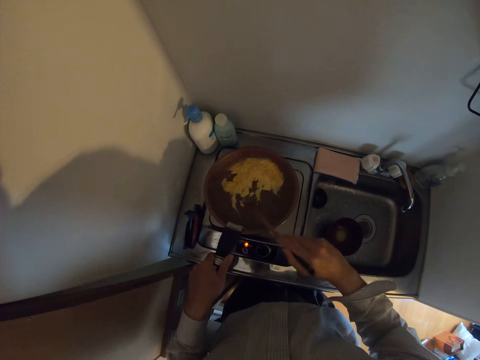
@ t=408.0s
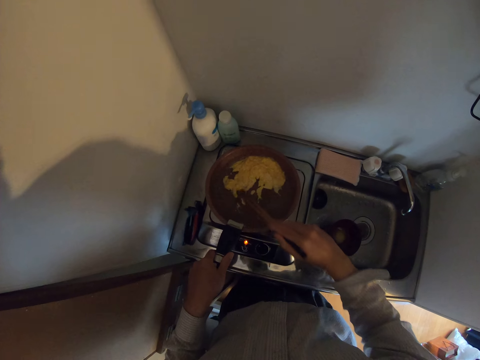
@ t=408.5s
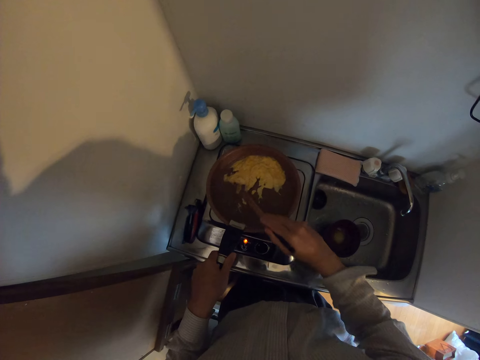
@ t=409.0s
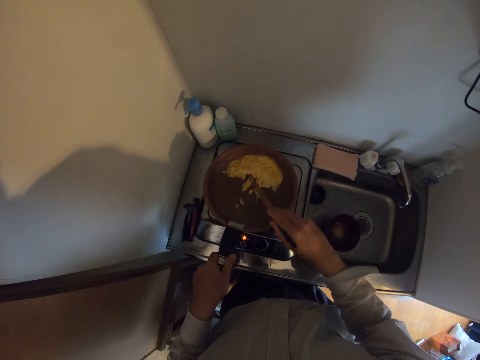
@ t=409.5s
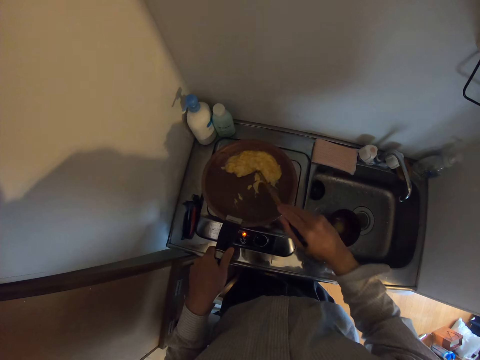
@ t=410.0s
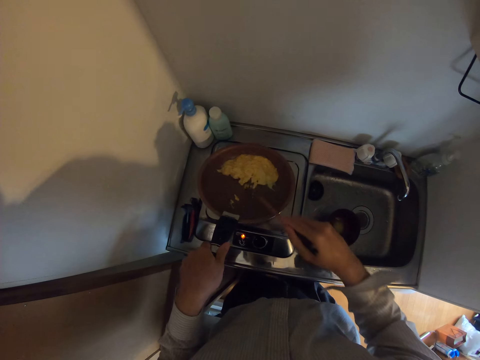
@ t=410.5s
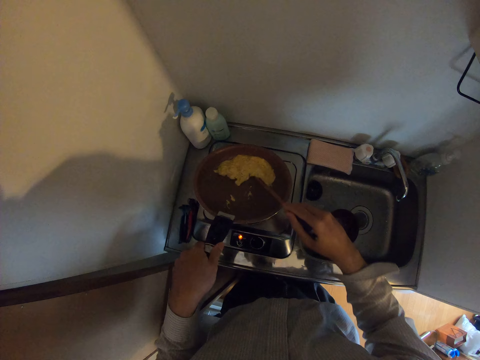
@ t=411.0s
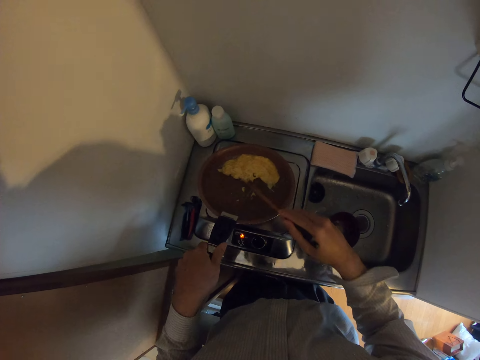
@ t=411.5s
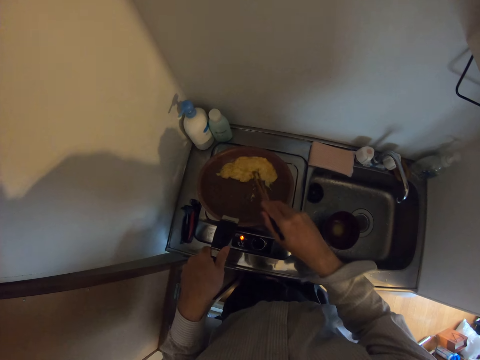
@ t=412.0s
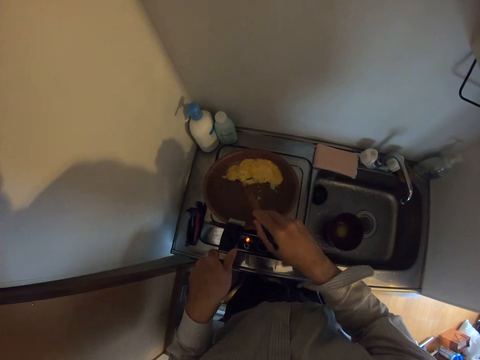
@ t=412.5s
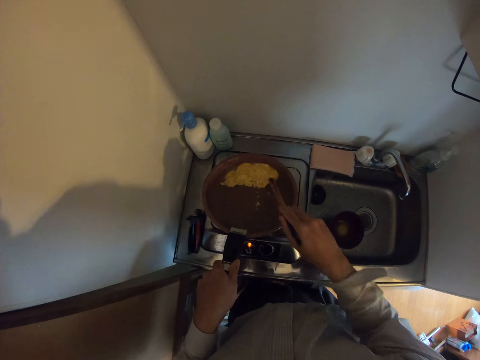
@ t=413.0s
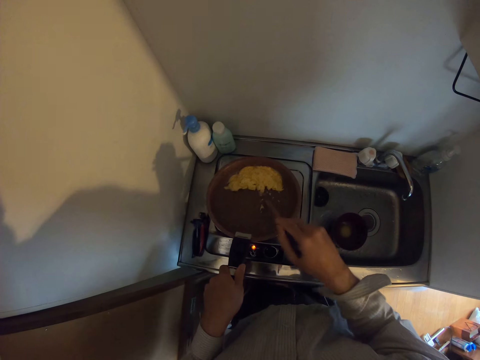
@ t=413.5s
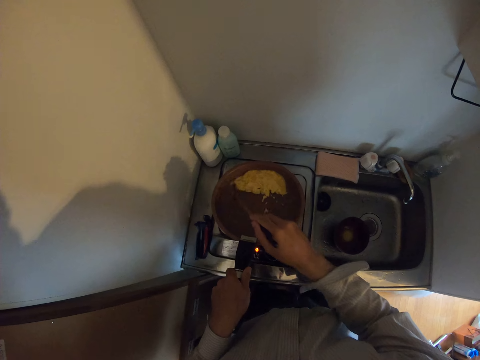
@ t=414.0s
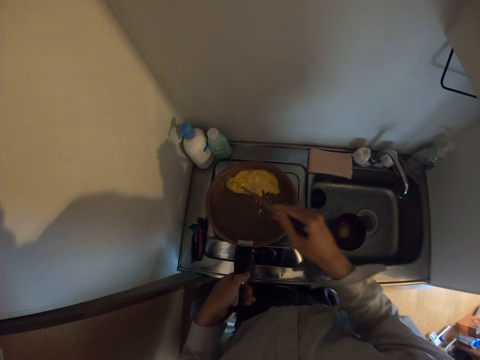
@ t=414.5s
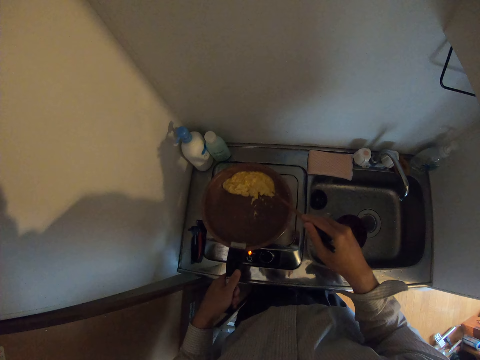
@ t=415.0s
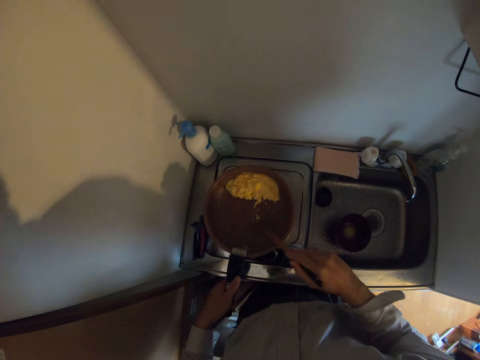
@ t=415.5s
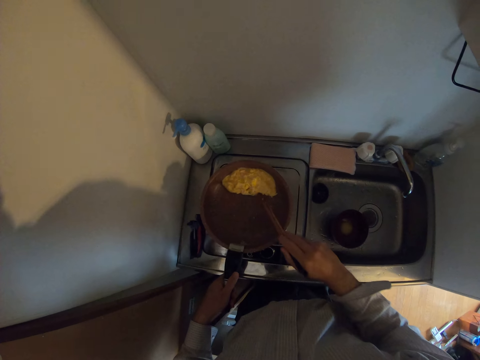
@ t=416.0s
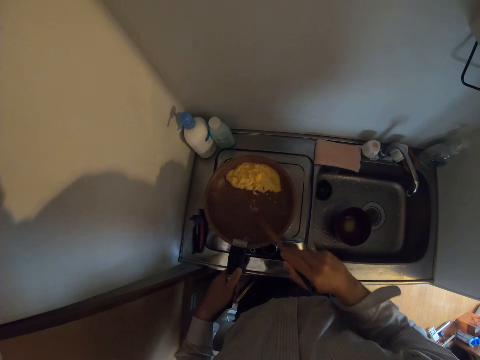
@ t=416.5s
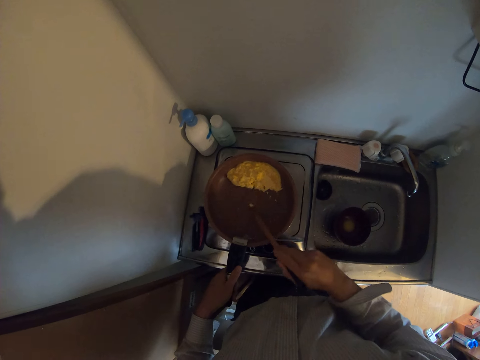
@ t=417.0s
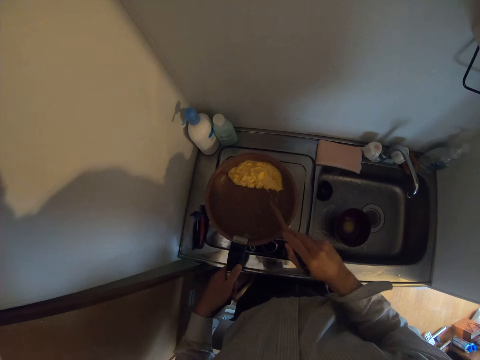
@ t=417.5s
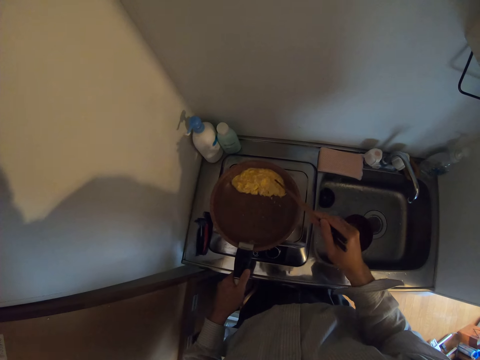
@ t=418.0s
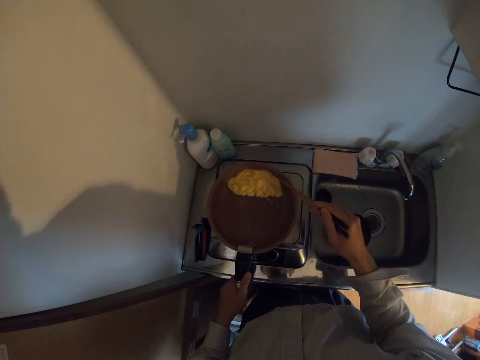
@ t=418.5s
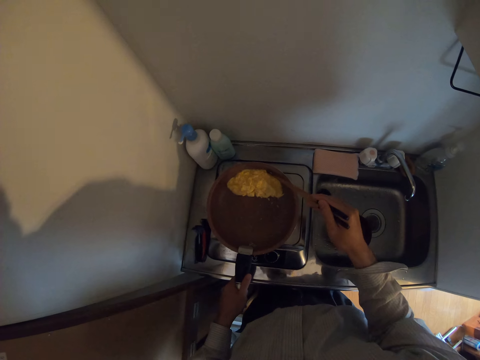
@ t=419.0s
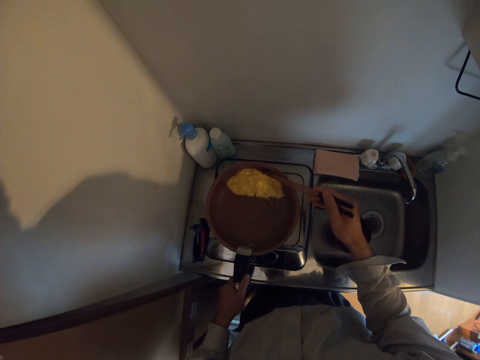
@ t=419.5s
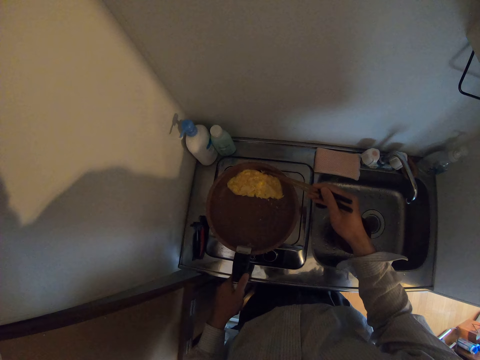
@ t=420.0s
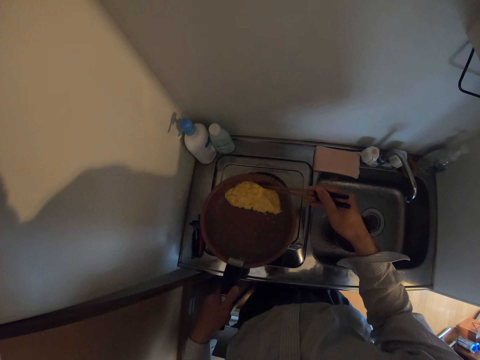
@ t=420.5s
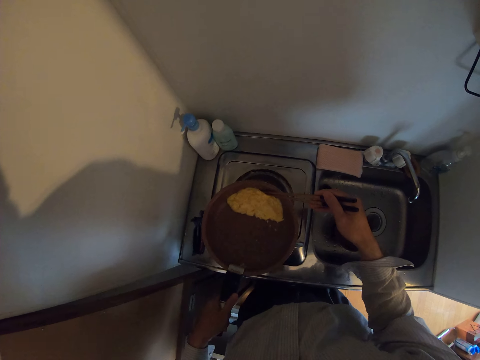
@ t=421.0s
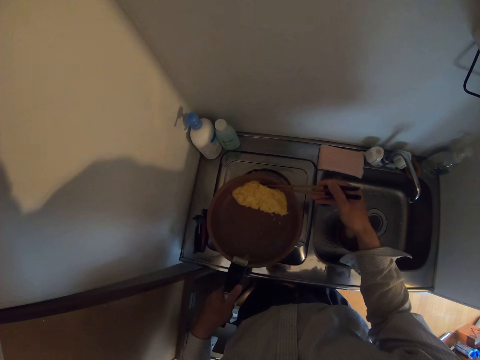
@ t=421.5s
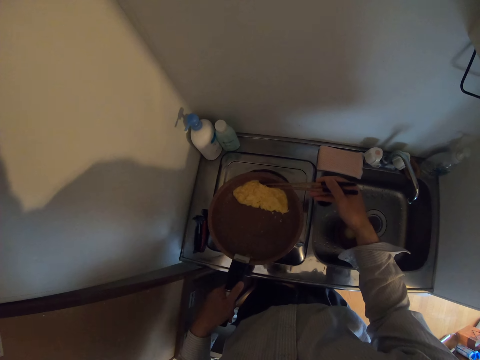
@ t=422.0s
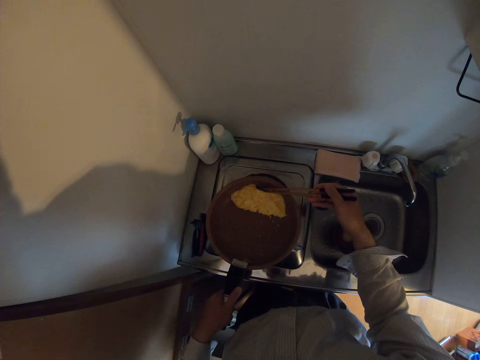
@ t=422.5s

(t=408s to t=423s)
The camera wearer lifts up a part of the pan. They stir the eggs in the pan with the chopsticks. They pull the pan backwards and place the pan on the burner. They stir the eggs in the pan with the chopsticks. They lift the egg in the frypan with the pair of chopsticks. They pull the pan towards them. They stare at the pan.

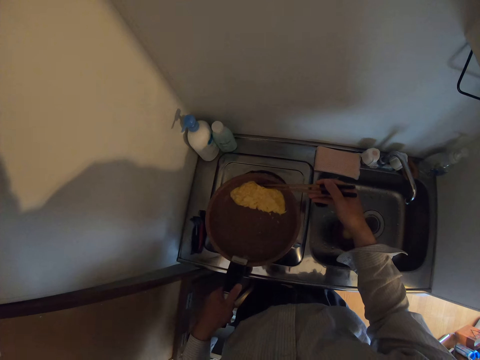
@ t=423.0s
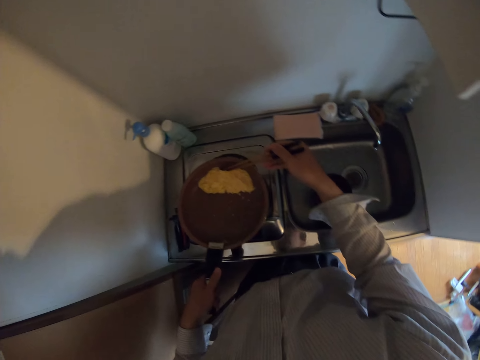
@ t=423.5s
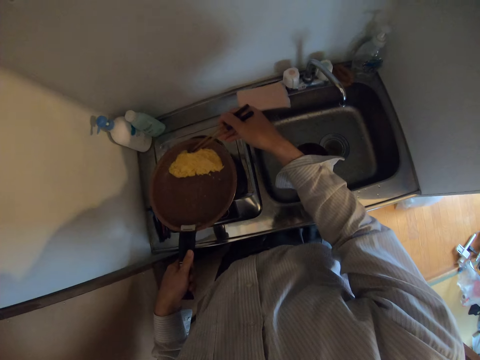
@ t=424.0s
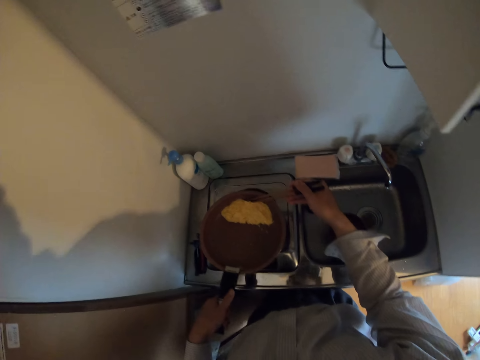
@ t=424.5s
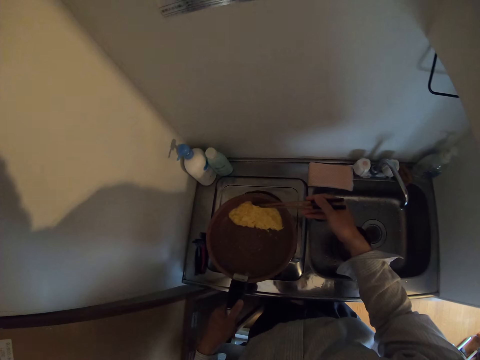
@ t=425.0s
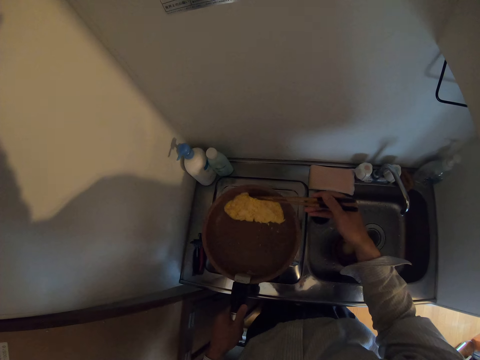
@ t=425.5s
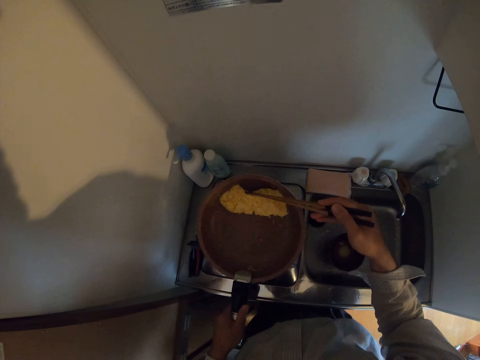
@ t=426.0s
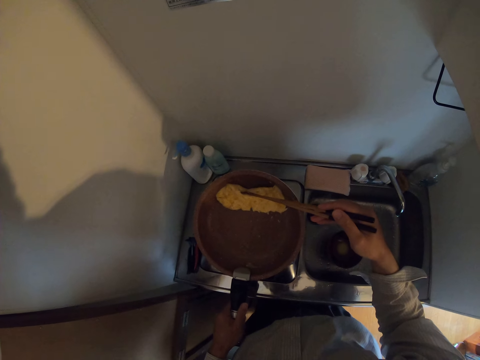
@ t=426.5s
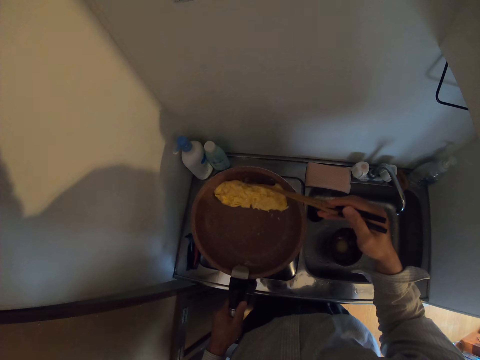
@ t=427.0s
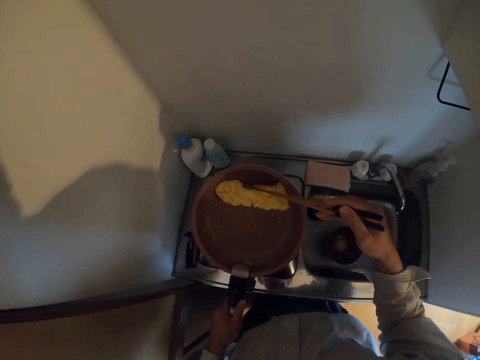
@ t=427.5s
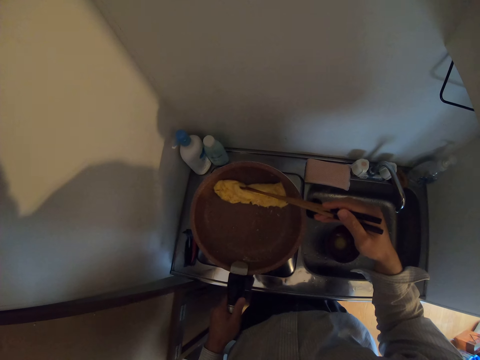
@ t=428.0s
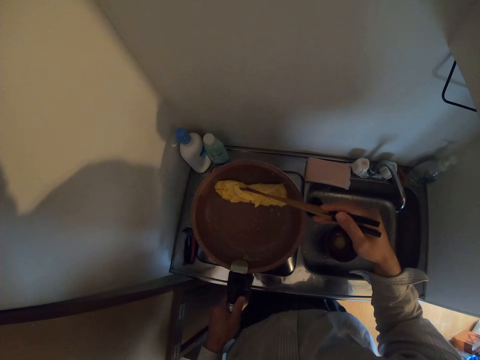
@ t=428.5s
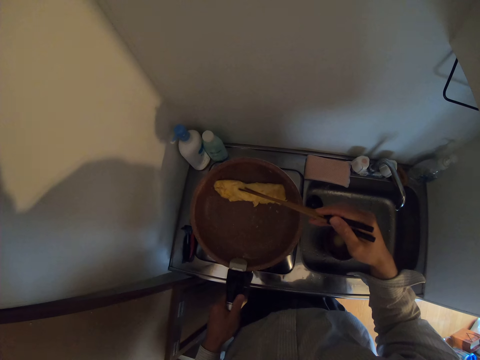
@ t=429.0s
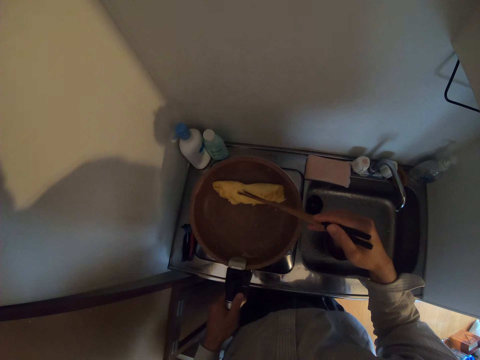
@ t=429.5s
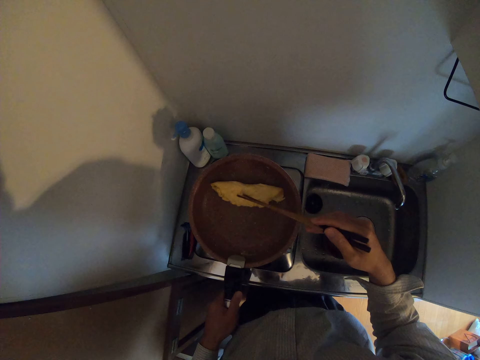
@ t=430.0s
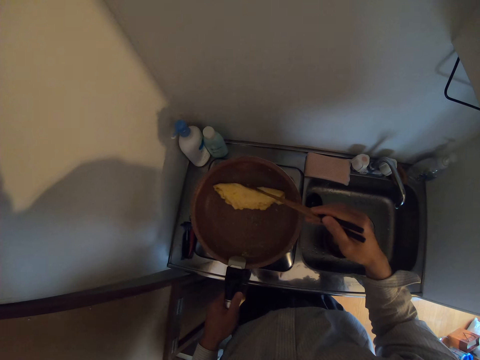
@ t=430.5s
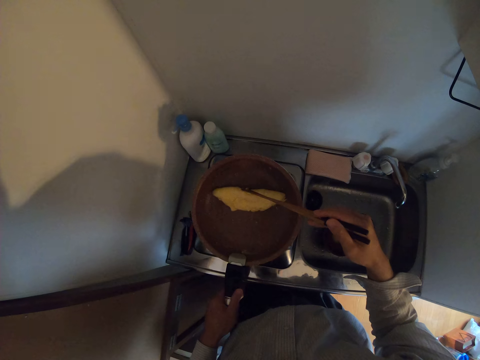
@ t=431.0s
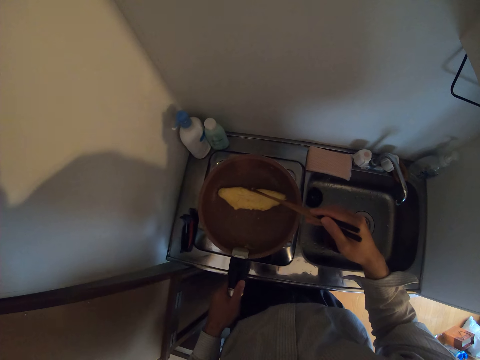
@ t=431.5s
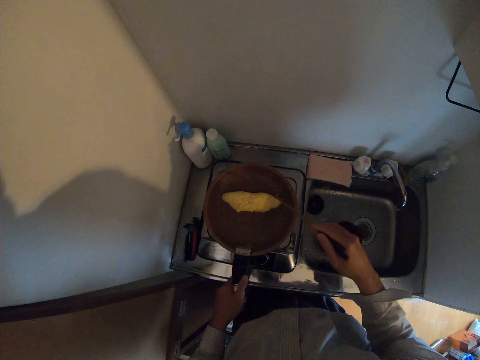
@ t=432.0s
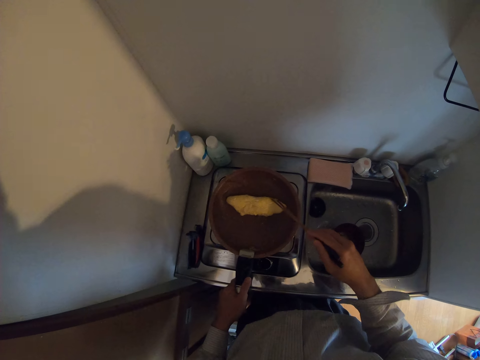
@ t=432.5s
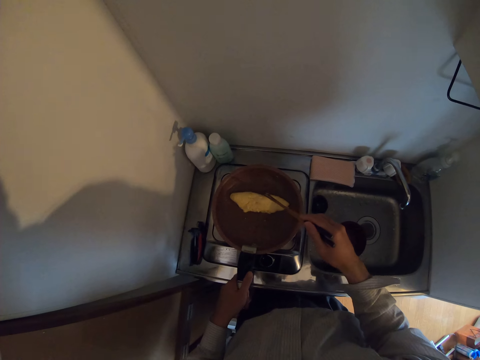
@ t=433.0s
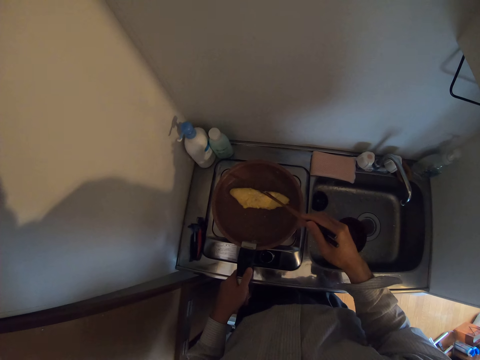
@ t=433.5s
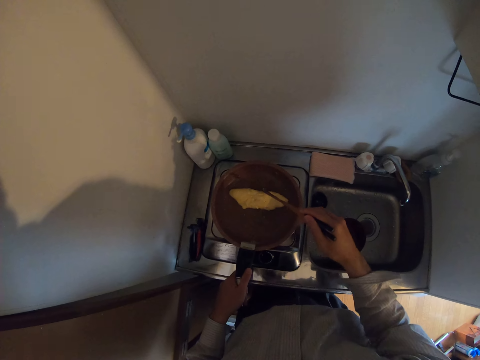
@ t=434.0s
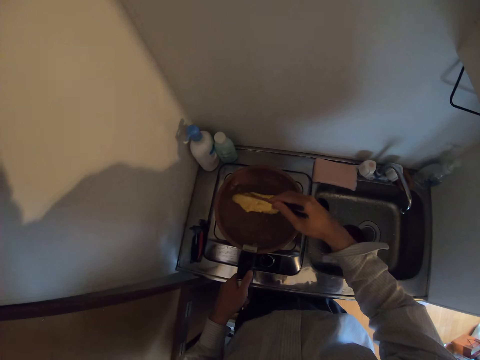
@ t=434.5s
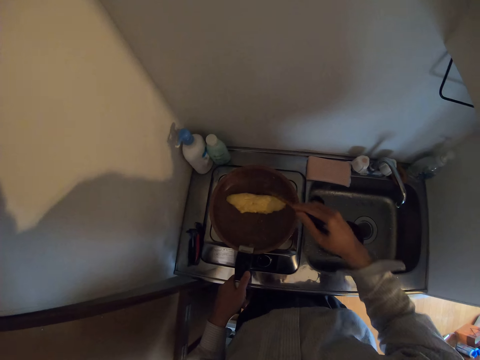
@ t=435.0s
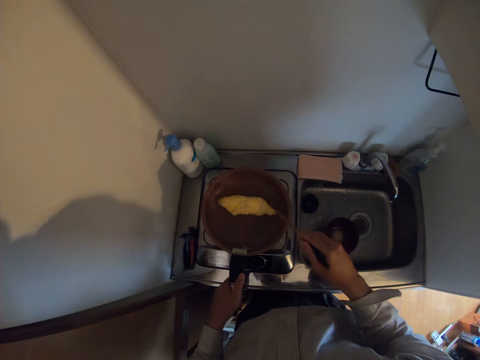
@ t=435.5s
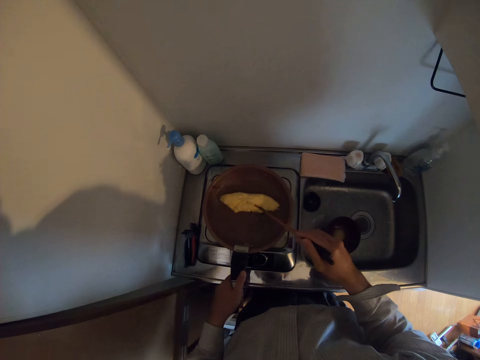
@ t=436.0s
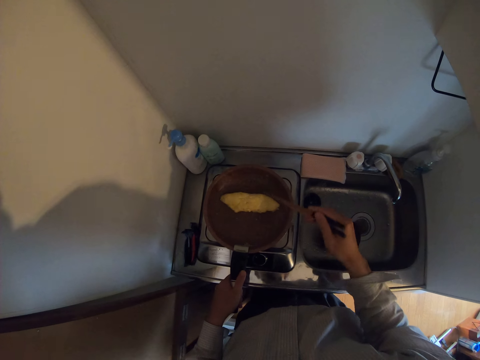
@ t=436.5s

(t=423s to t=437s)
The camera wearer stares at the sink. He stares at the pan. He lifts the frypan from the stove. He turns the omelette with the chopsticks. He lowers the pan towards the burner. He hits the omelette with the chopsticks. He places the pan on the burner. He stares at the pan. He hits the omelette with the chopsticks. He moves his hand forwards.
